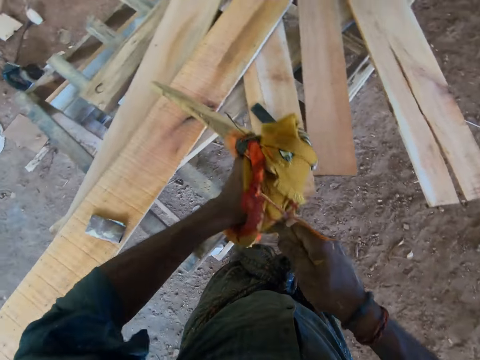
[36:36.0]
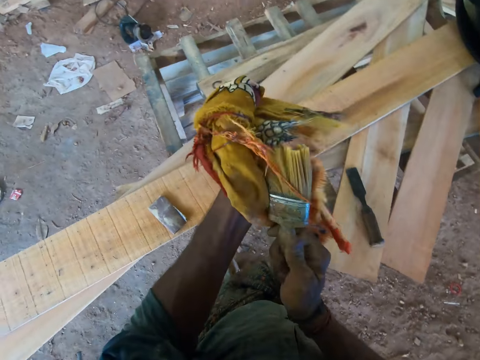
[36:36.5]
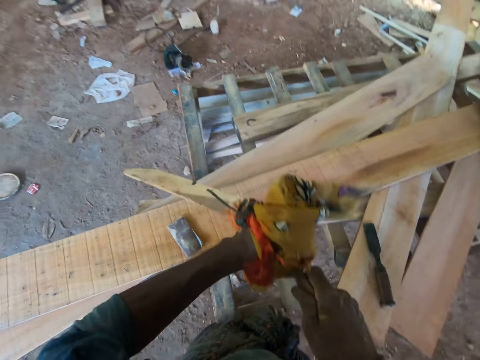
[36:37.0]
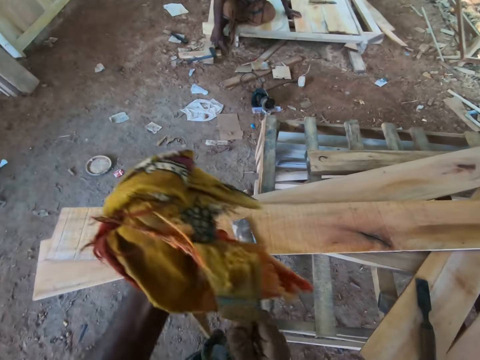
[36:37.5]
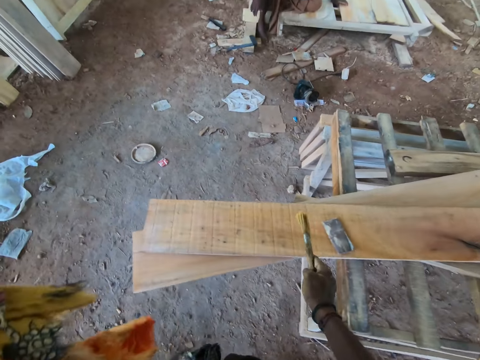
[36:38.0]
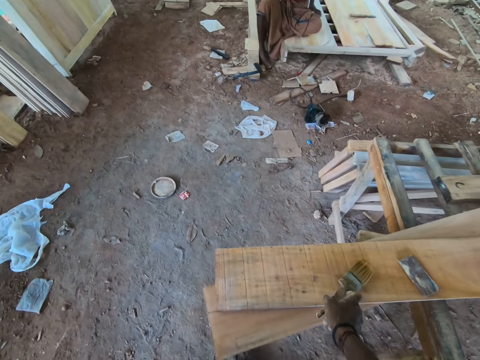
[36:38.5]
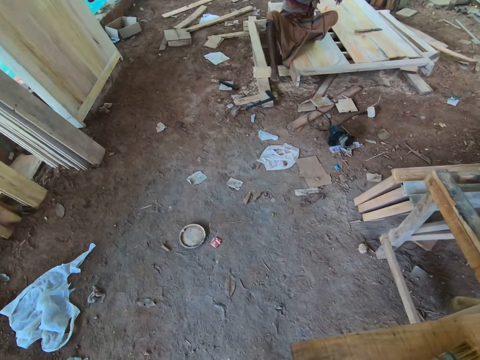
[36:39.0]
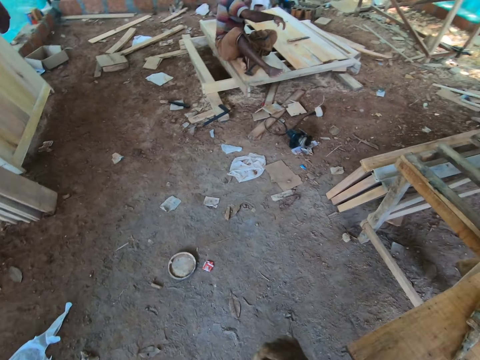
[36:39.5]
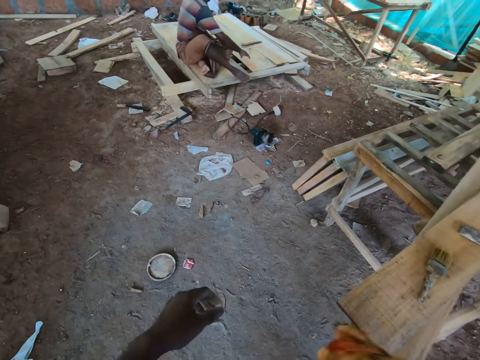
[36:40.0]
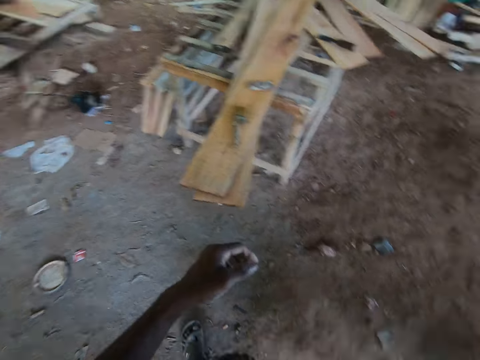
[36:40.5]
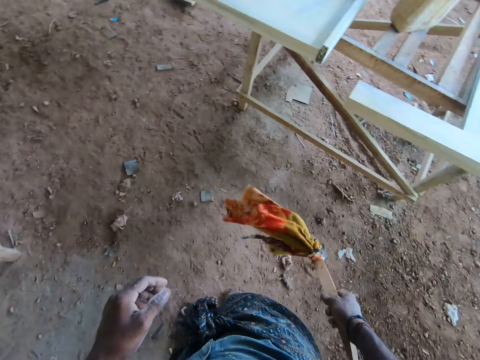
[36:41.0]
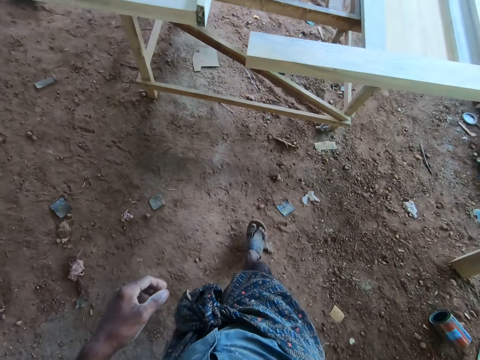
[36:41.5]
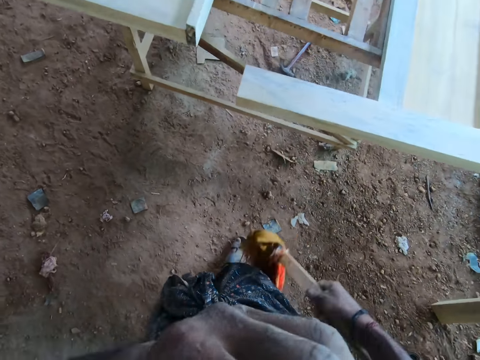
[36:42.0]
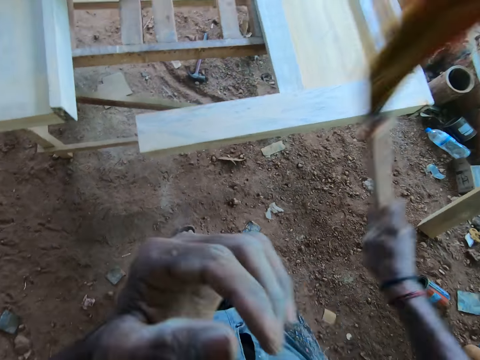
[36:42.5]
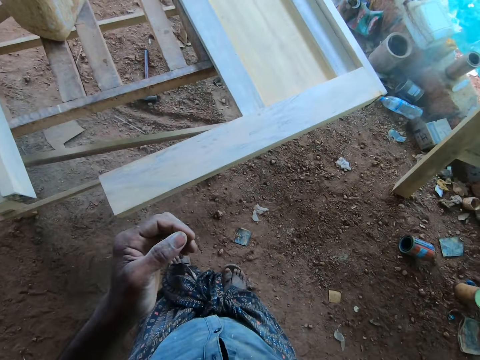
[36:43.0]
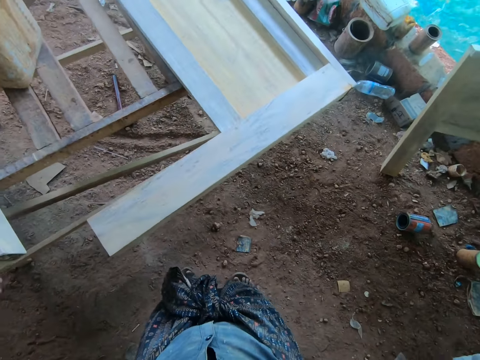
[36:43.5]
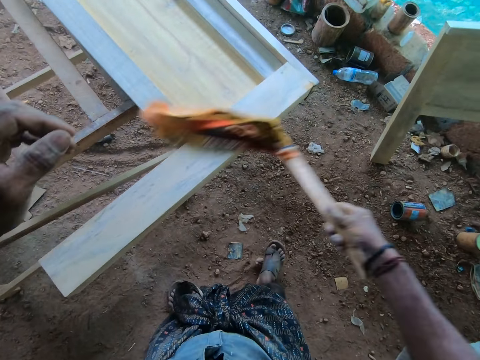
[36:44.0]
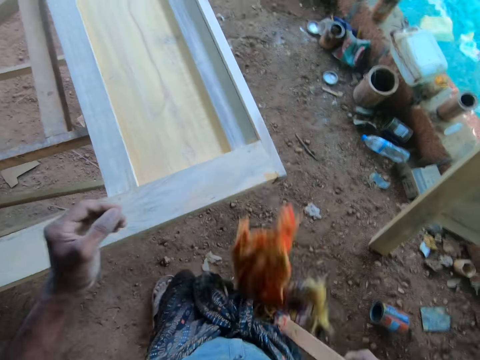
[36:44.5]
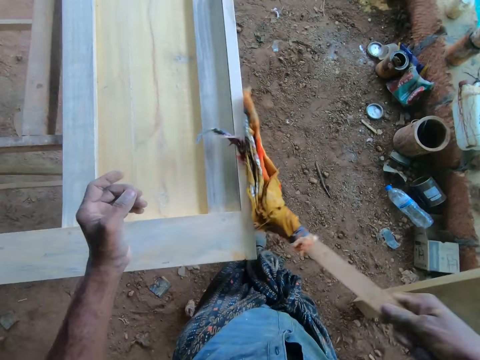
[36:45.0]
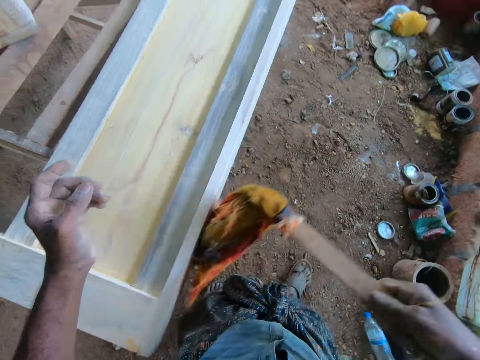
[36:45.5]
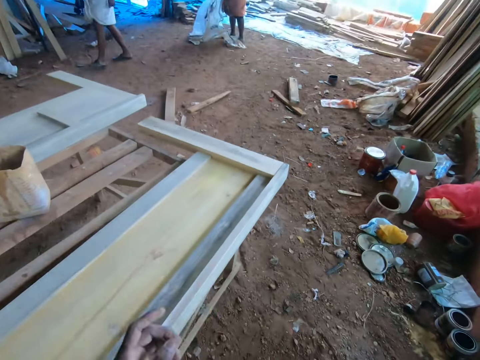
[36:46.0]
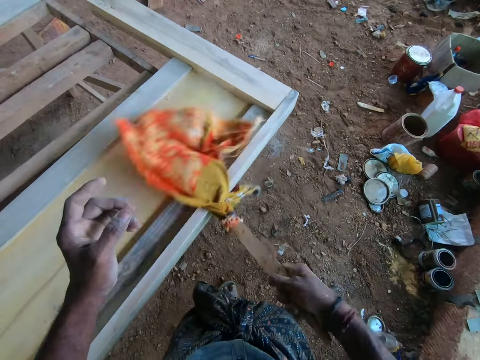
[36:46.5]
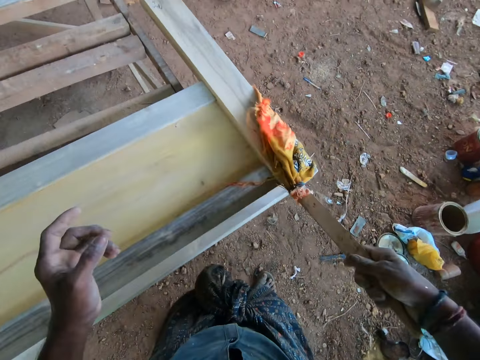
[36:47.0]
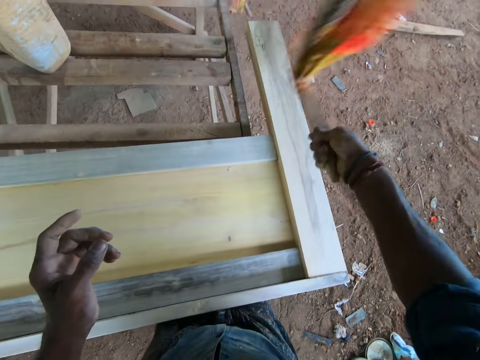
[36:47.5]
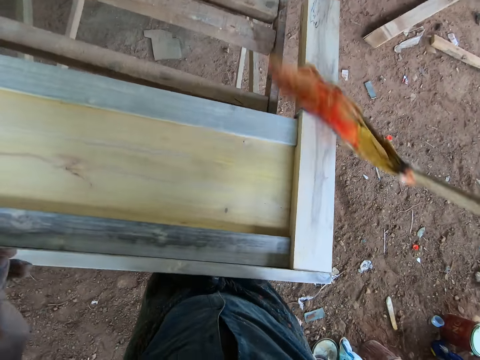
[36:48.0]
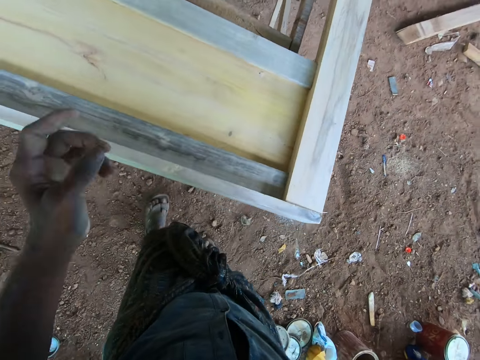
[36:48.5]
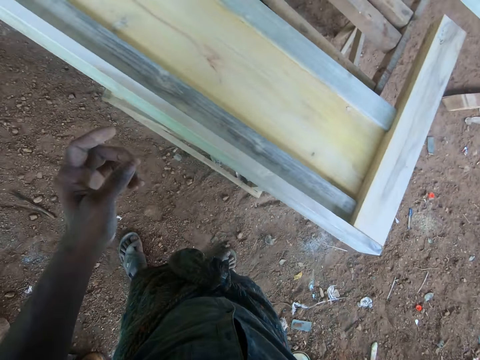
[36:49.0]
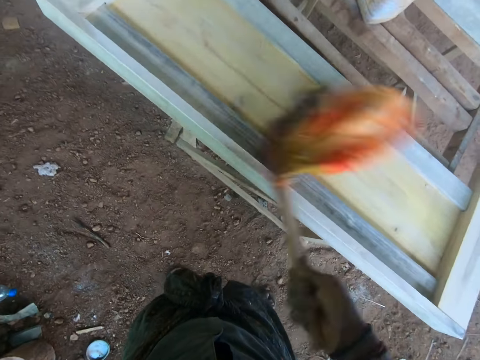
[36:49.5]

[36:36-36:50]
The camera wearer wipes a brush with the cloth. He drops the paintbrush on the wood plank with his right hand. He dusts a wooden frame on the workbench with the rag in his right hand.

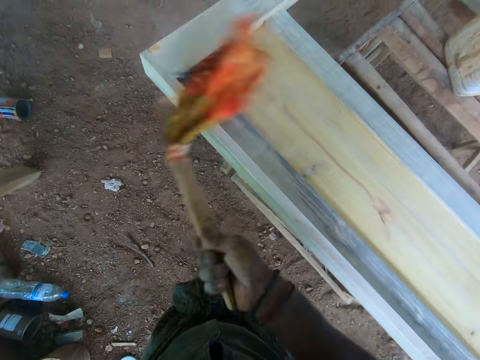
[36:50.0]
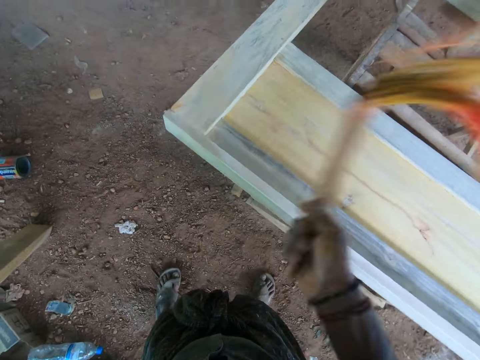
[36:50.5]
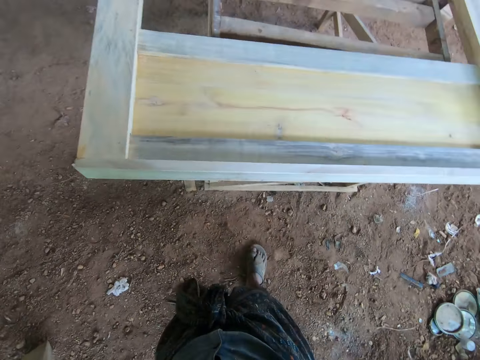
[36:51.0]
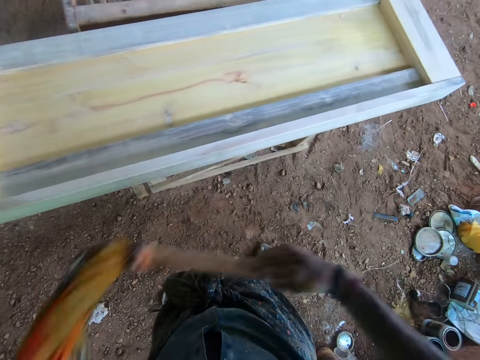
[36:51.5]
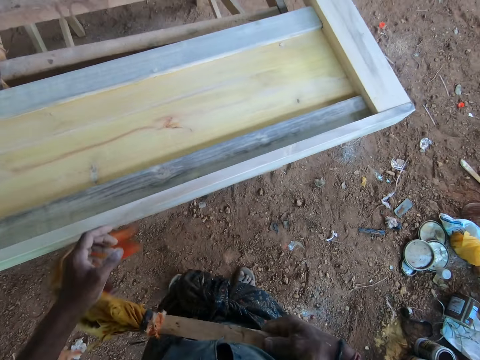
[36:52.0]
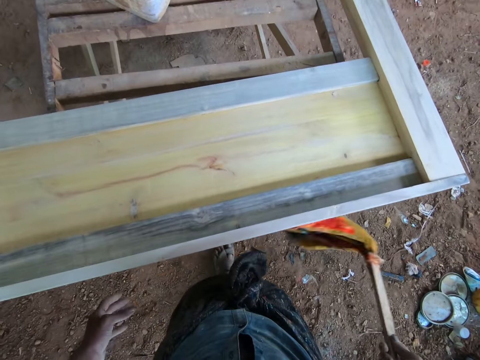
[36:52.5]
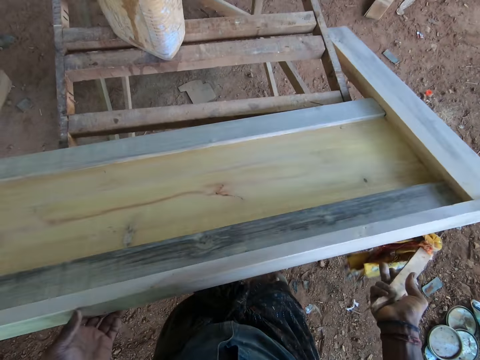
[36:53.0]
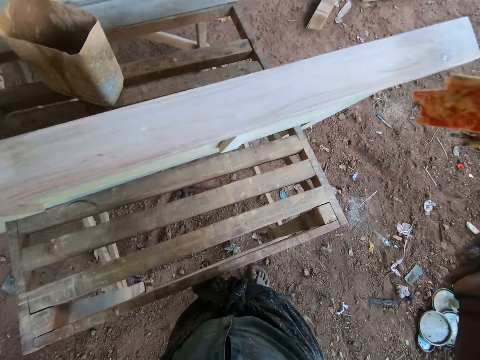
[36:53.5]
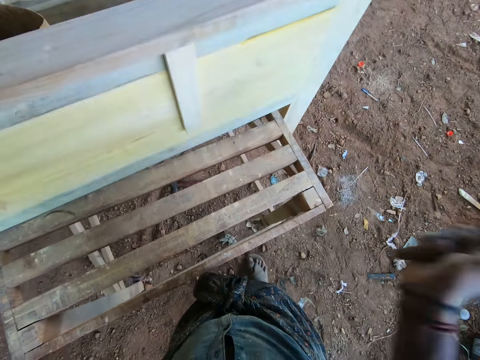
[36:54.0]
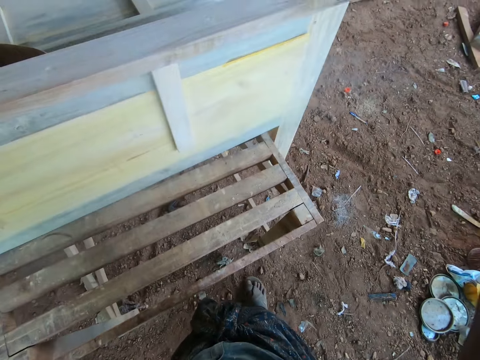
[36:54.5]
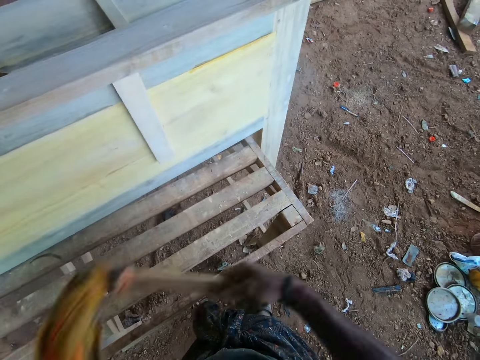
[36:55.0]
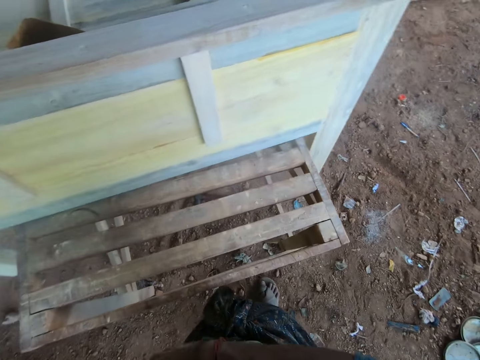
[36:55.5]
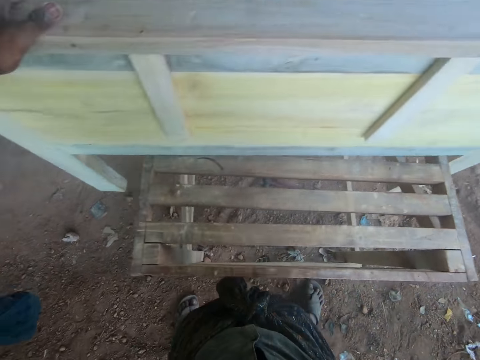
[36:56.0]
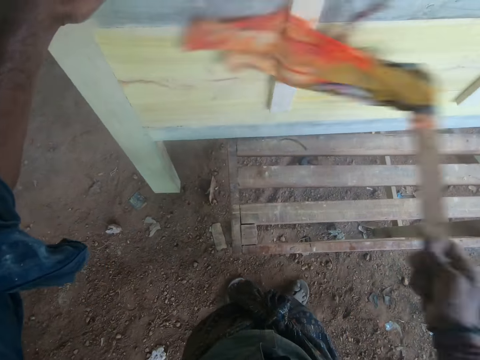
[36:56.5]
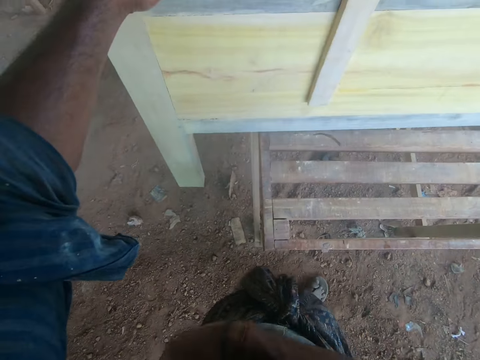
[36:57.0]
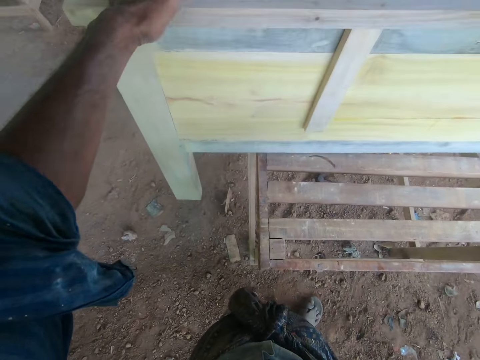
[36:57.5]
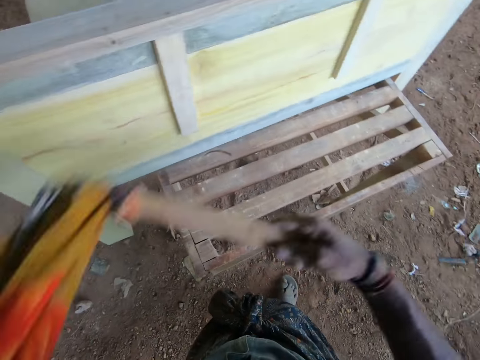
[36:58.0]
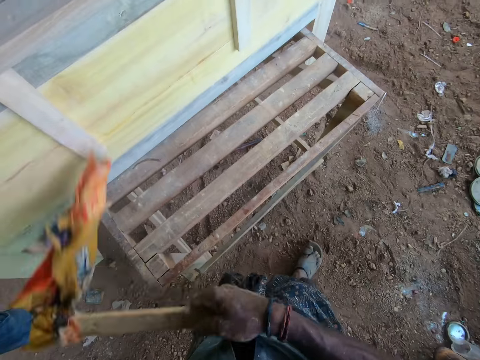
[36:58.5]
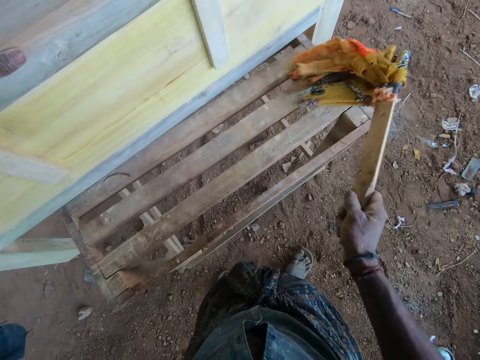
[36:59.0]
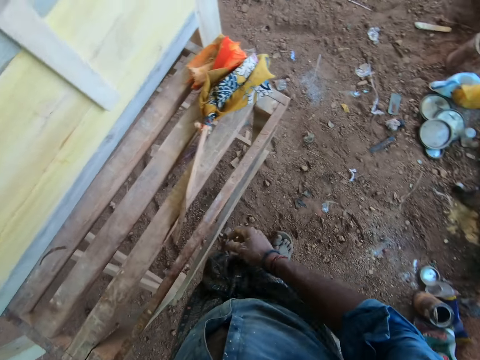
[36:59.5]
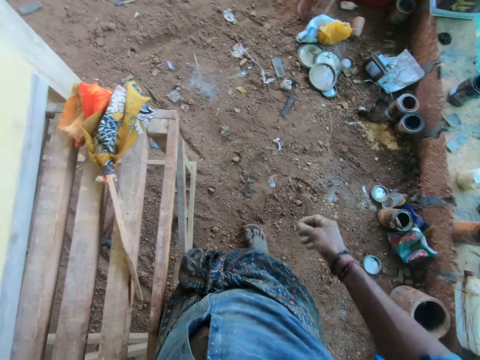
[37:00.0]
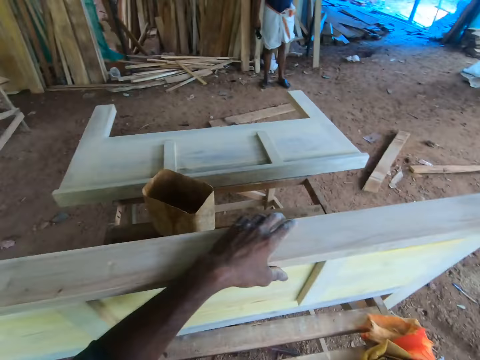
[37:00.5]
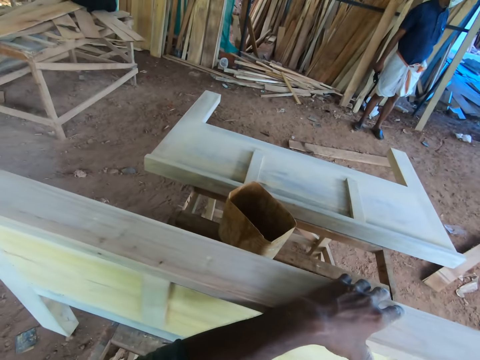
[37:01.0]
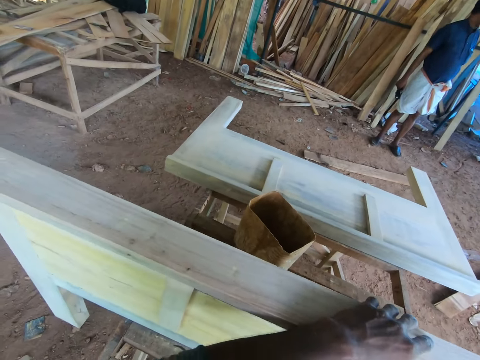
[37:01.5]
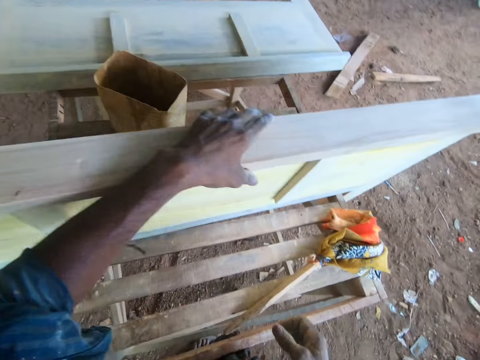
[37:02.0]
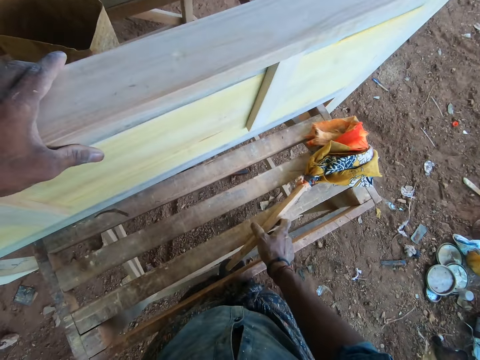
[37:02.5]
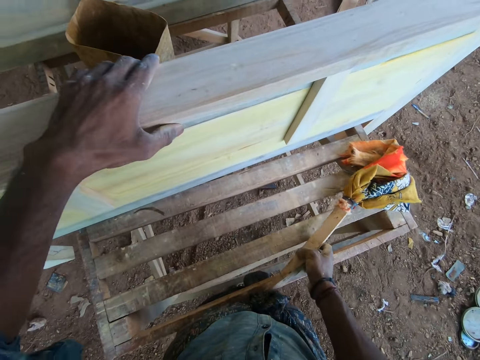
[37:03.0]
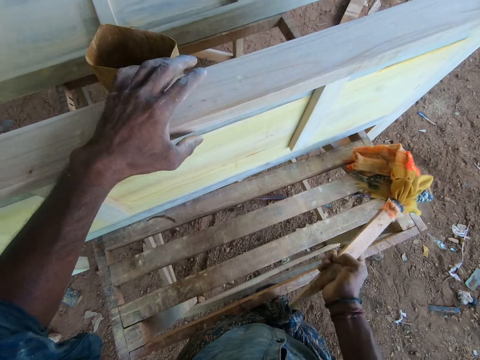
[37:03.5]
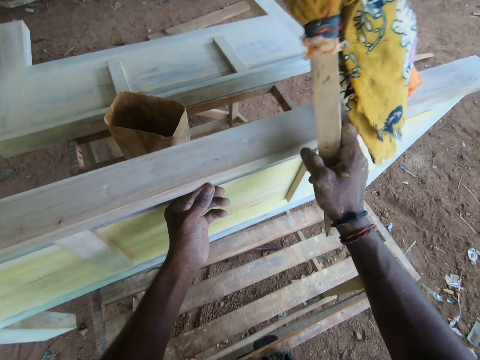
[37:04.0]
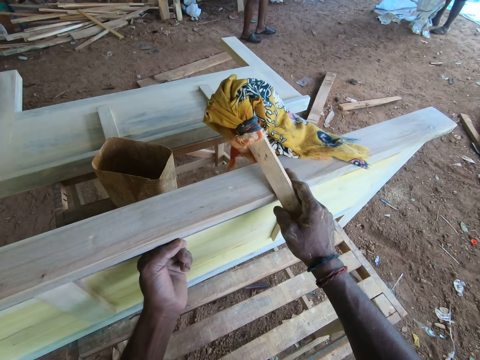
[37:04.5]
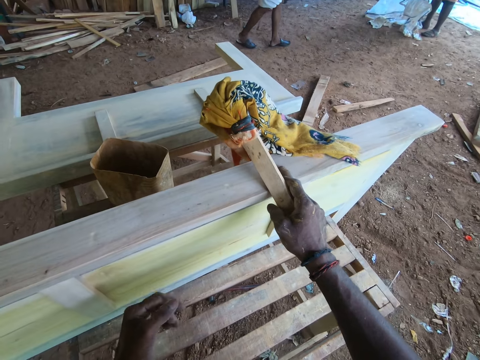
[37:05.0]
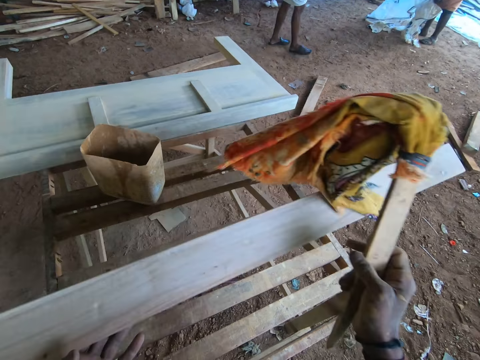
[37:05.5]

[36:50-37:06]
The camera wearer lifts the wooden frame from the workbench with both hands. He dusts the wooden frame on the workbench with the rag in his right hand. He drops the rag on the workbench with his right hand. He holds the wooden frame with his left hand. He picks the rag from the workbench with his right hand. He holds the wooden frame with his right hand.
